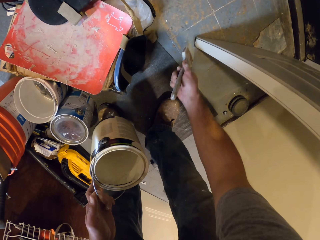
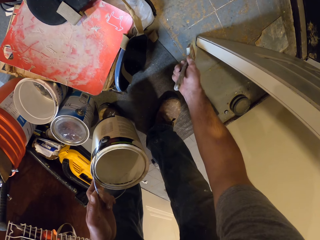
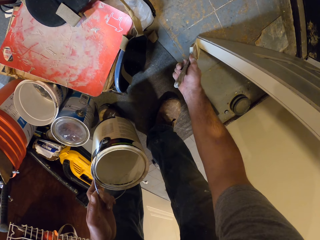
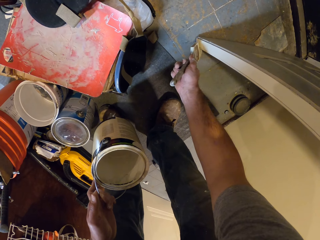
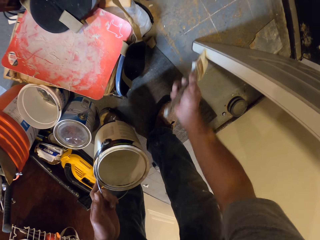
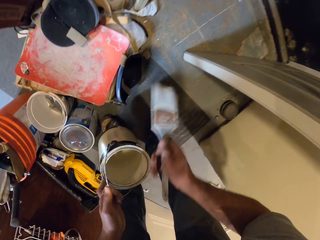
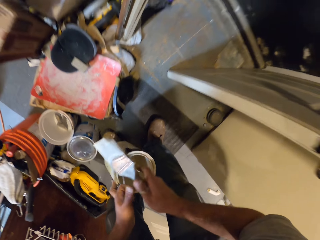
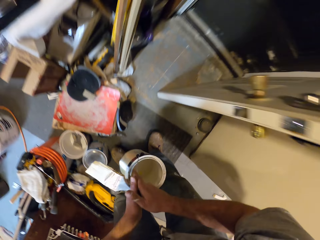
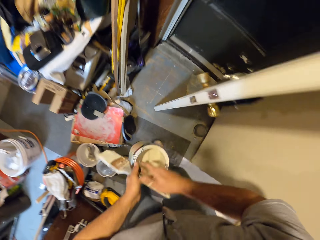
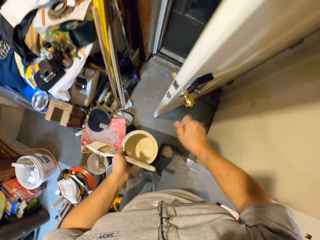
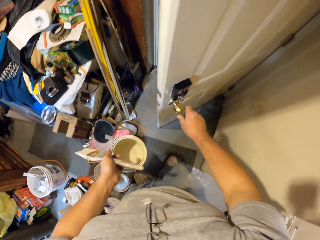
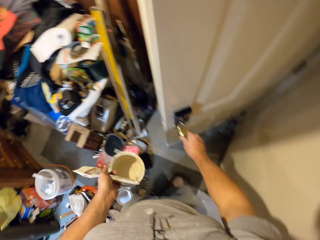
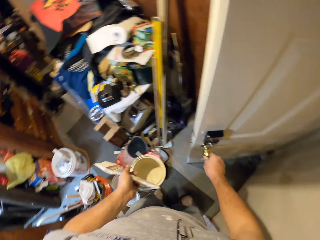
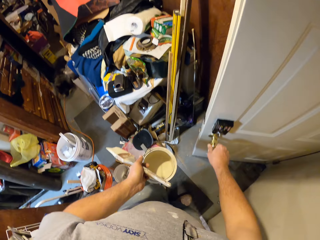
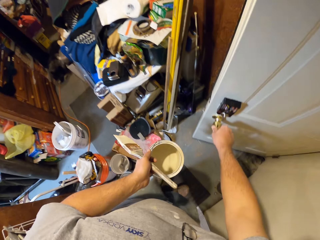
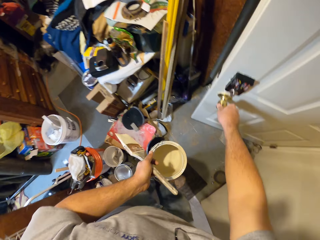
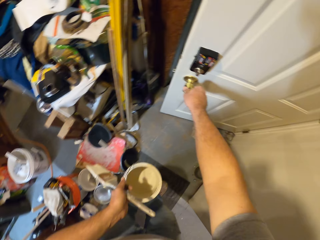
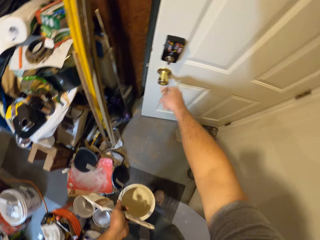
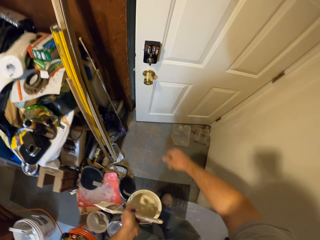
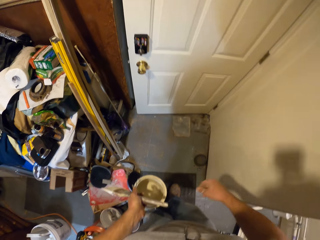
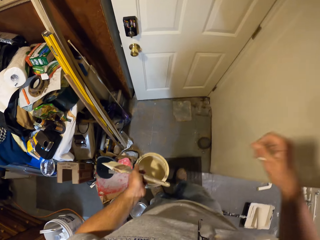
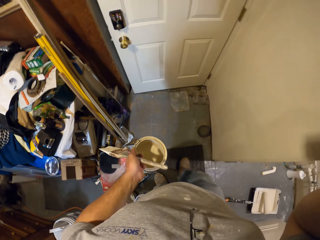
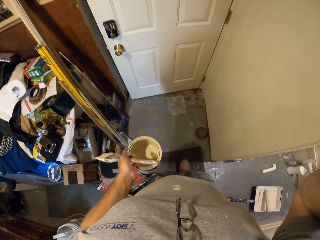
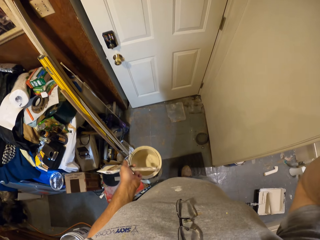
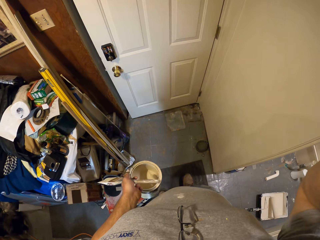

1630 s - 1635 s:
The camera wearer passes the paint brush in his right hand to his left hand. He closes the door with his right hand on the door knob.
